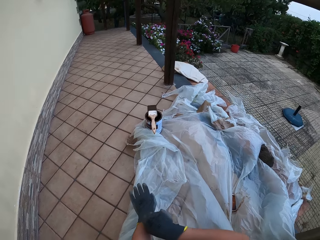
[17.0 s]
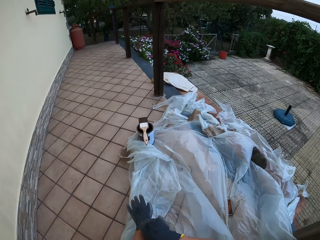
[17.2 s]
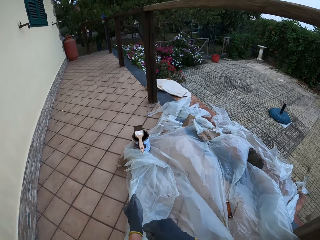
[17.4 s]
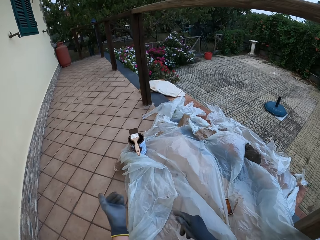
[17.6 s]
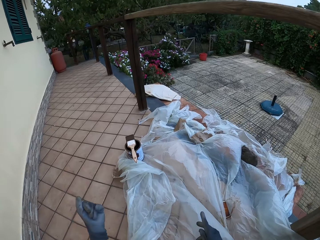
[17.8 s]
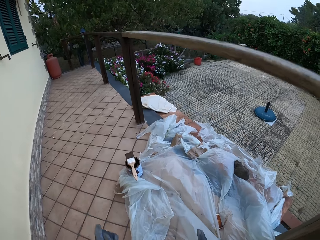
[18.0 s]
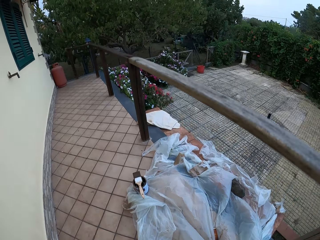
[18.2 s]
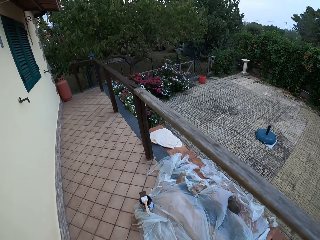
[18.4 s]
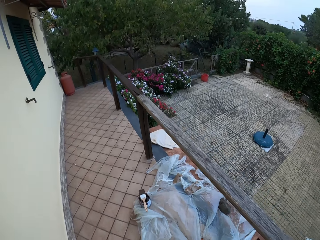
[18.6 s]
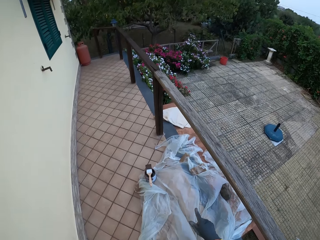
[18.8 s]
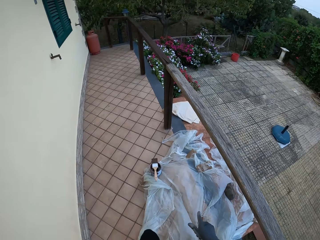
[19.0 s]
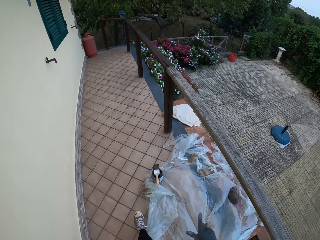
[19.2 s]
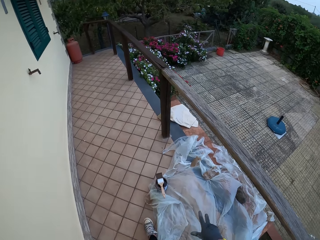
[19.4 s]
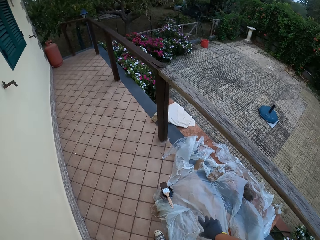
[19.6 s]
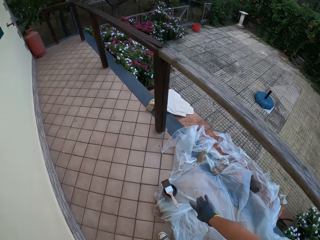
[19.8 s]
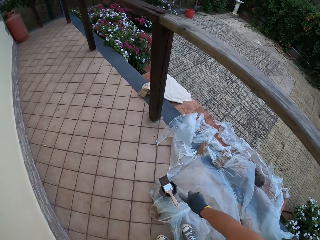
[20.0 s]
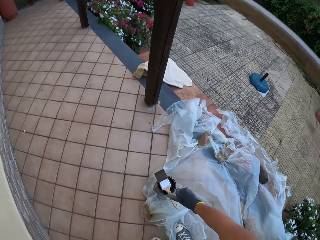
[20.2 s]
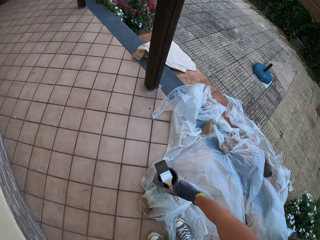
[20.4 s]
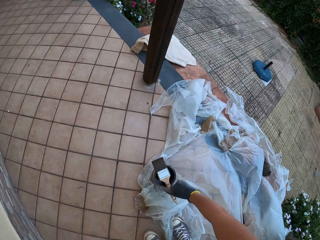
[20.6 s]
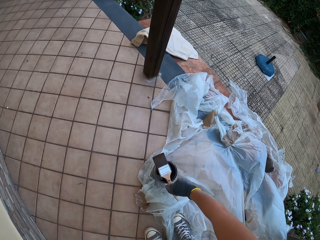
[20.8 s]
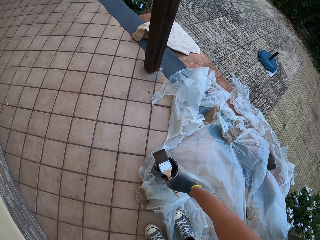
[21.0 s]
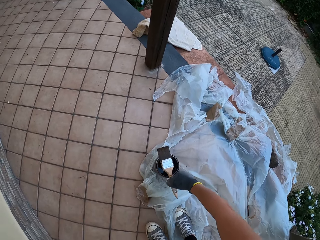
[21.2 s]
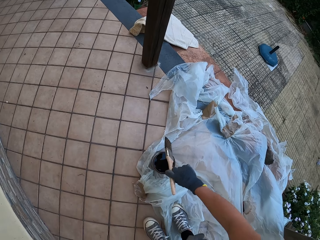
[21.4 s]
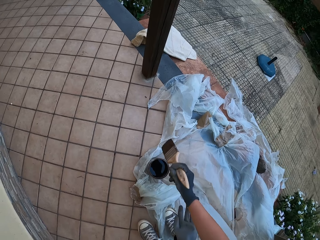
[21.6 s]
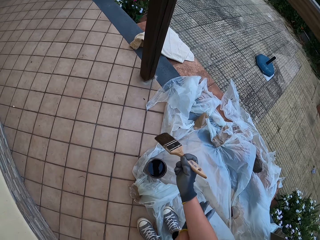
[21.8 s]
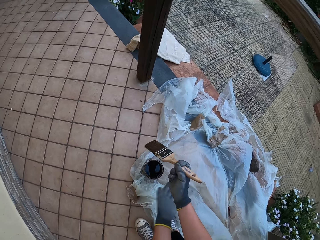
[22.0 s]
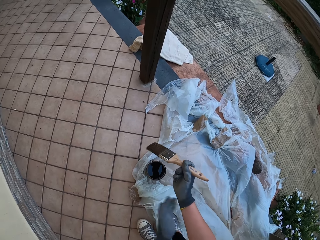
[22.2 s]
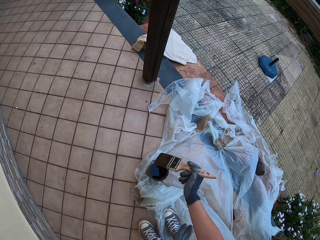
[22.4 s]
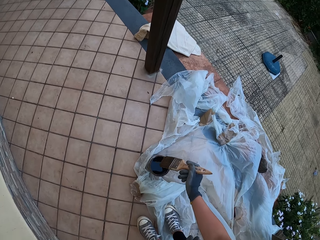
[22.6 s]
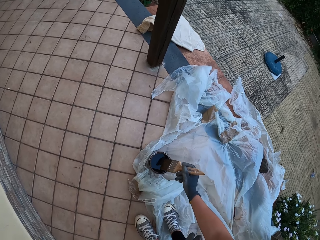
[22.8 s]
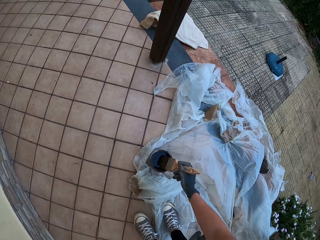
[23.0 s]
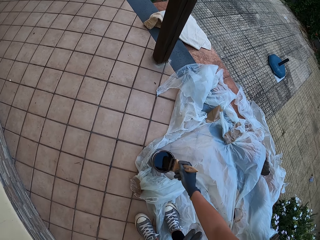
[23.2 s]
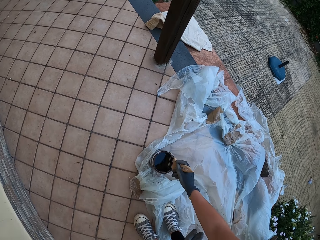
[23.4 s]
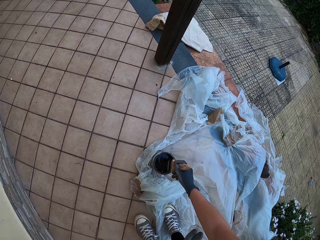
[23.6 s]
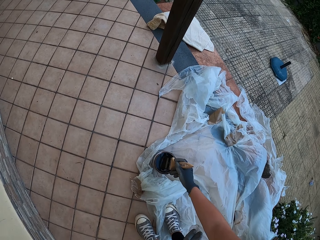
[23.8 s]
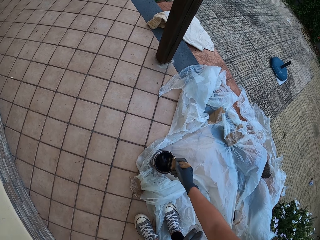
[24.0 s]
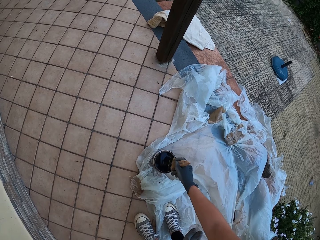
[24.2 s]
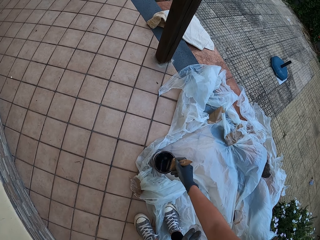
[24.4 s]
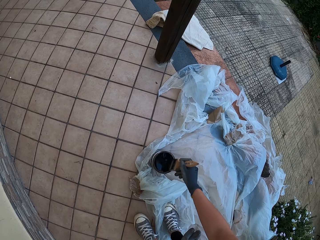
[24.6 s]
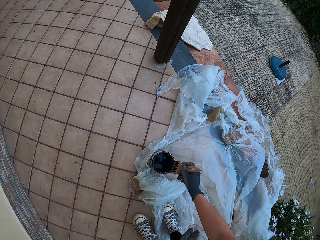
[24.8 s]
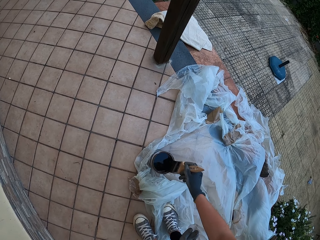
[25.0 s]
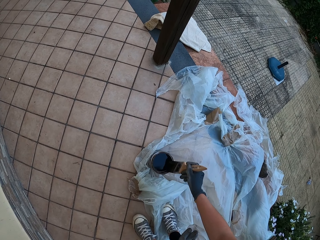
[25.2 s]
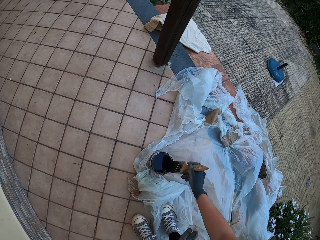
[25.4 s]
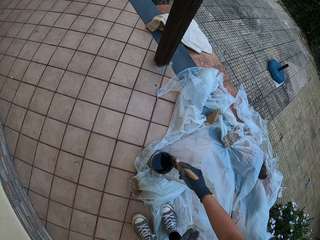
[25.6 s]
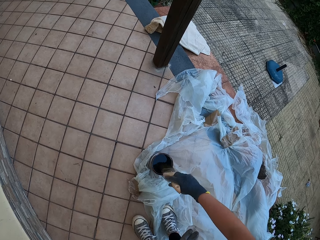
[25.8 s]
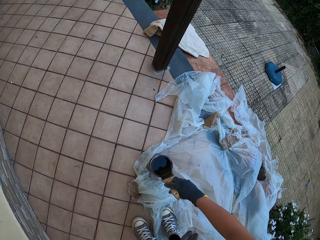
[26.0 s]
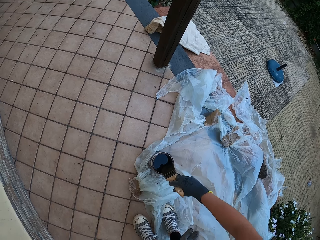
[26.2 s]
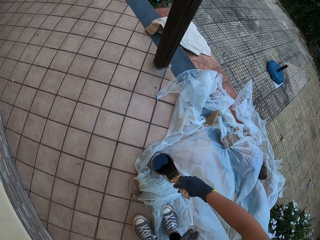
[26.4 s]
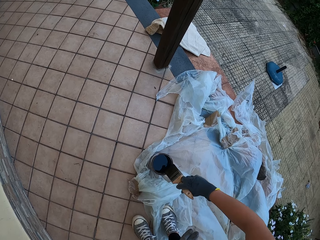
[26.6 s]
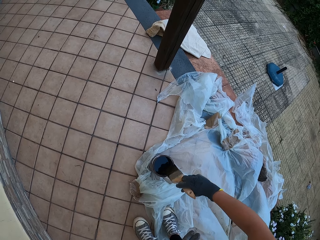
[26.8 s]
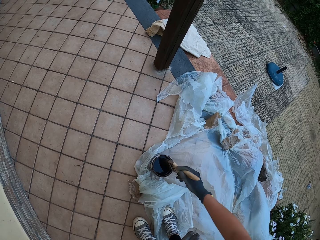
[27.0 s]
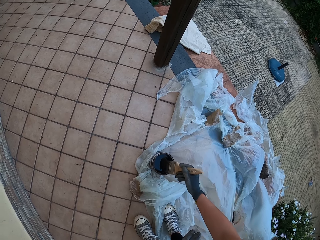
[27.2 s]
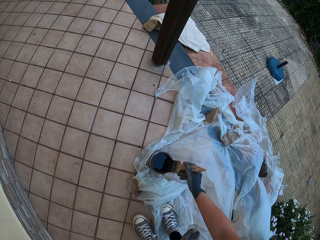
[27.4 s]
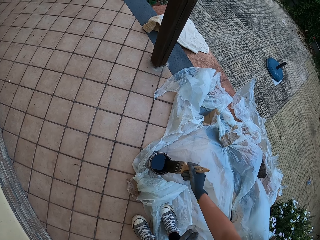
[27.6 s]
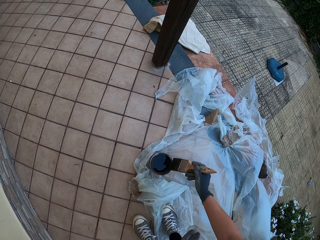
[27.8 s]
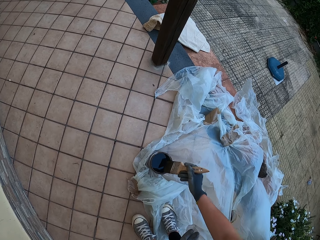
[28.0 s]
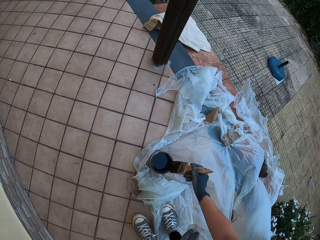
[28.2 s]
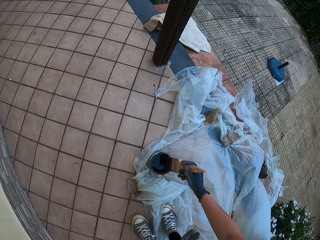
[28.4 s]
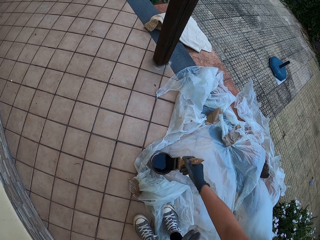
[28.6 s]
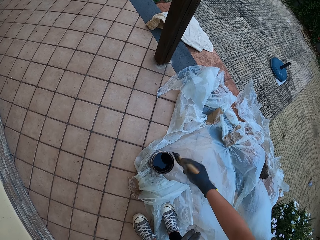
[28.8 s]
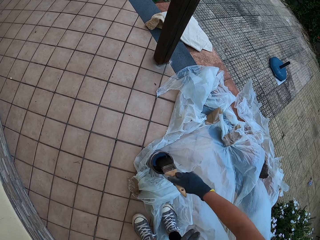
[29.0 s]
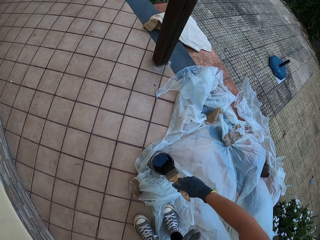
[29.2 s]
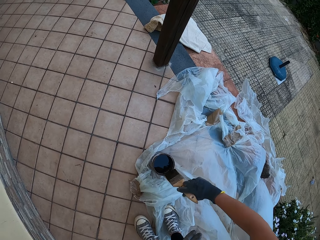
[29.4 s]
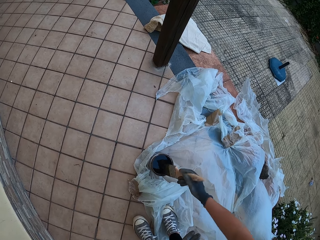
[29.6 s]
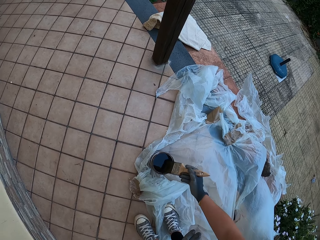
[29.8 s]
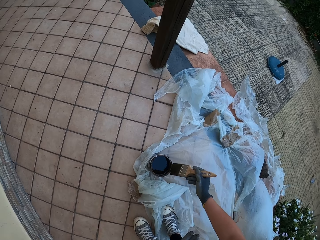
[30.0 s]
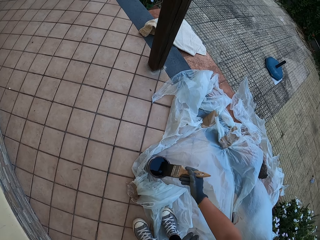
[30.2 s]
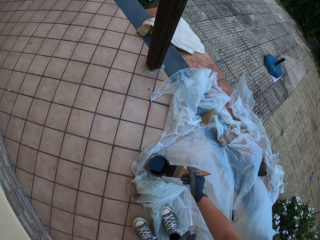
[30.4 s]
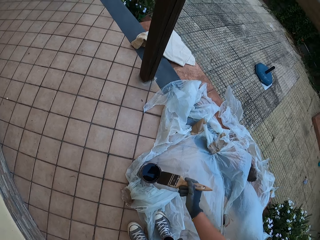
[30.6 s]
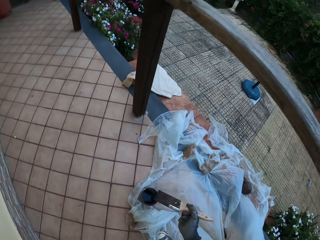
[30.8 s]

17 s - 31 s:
The camera wearer stands up. He walks towards a bucket of paint on the floor. He picks up a paintbrush from the top of the bucket of paint on the floor with his gloved right hand. He wipes his right hand with his left hand. He scratches his right arm with his gloved left hand. He stirs the wood paint with the paintbrush. He dips the paintbrush in his gloved right hand into the paint bucket on the floor. He drains the paint on the paintbrush in his gloved right hand at the edge of the paint bucket on the floor.

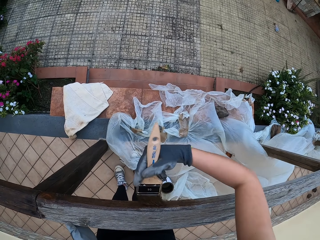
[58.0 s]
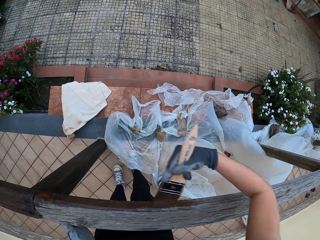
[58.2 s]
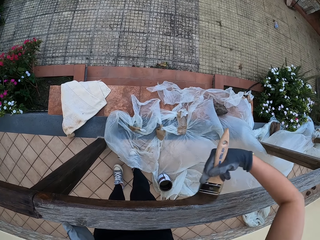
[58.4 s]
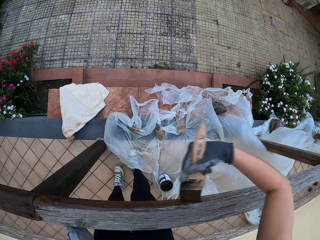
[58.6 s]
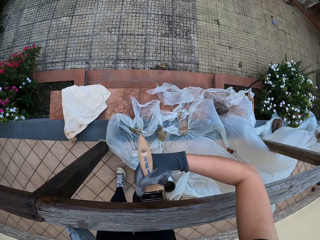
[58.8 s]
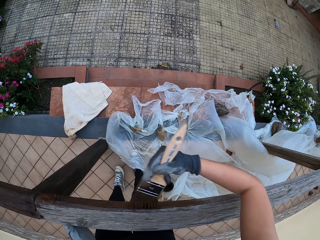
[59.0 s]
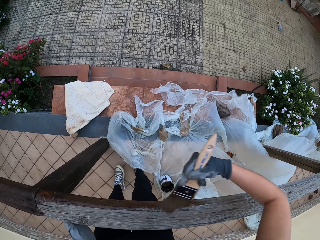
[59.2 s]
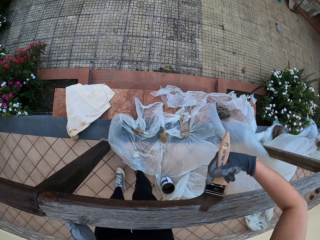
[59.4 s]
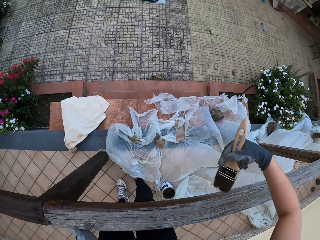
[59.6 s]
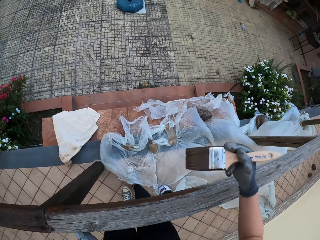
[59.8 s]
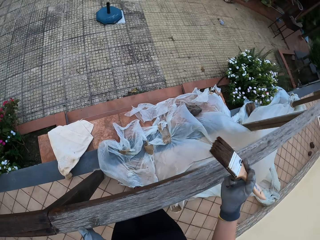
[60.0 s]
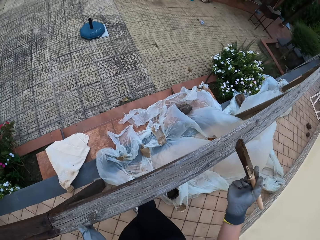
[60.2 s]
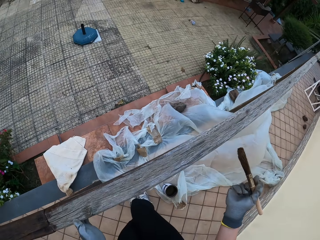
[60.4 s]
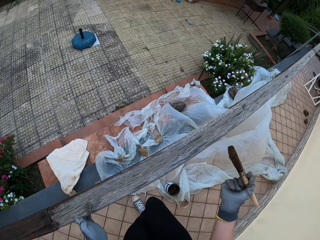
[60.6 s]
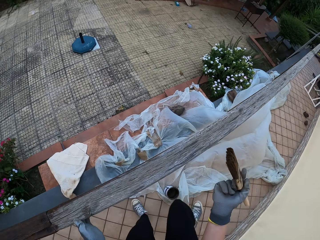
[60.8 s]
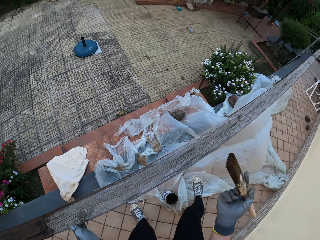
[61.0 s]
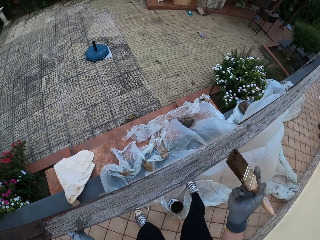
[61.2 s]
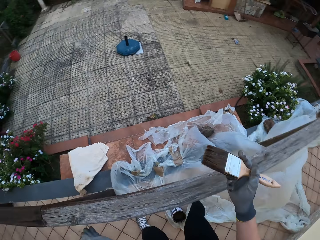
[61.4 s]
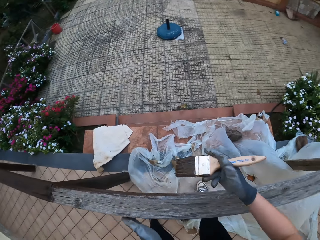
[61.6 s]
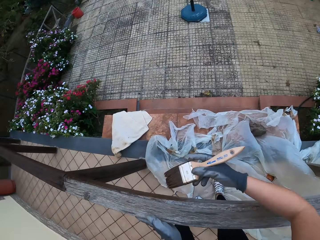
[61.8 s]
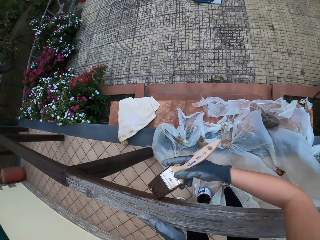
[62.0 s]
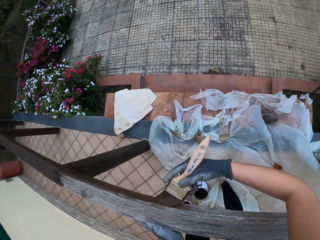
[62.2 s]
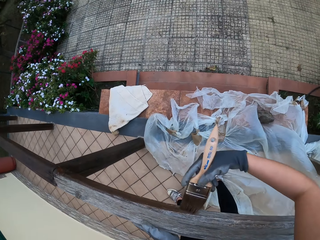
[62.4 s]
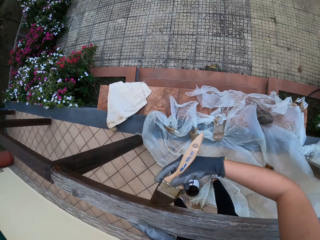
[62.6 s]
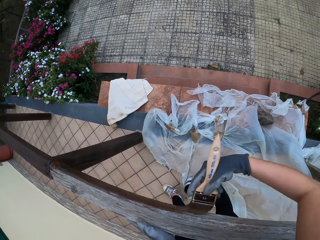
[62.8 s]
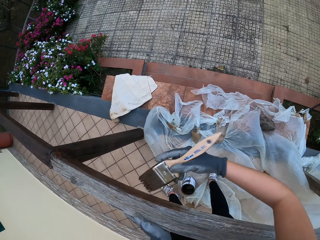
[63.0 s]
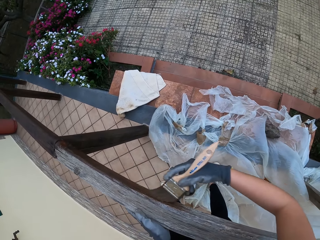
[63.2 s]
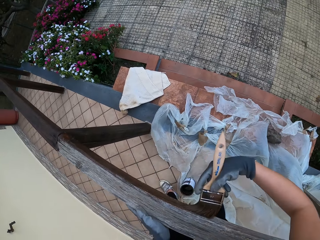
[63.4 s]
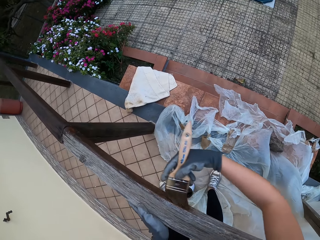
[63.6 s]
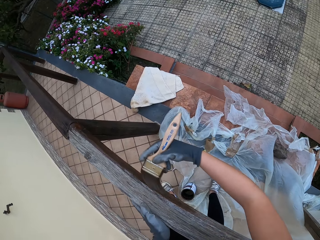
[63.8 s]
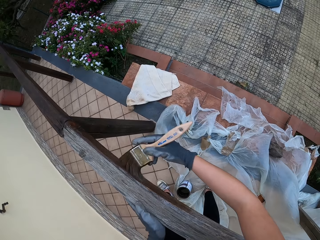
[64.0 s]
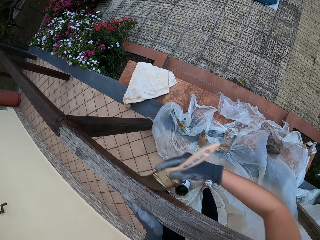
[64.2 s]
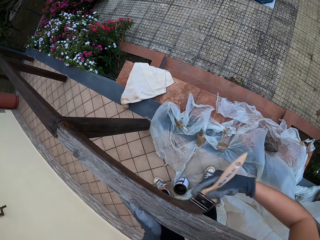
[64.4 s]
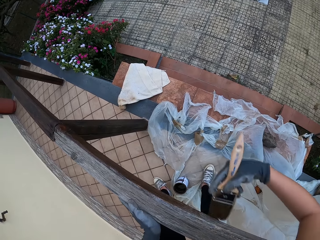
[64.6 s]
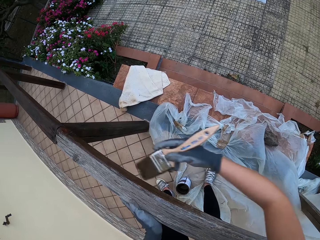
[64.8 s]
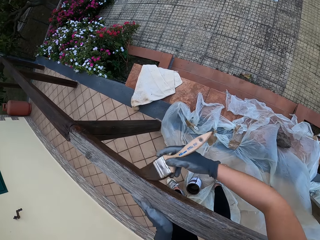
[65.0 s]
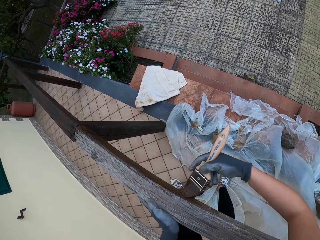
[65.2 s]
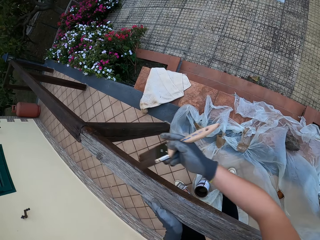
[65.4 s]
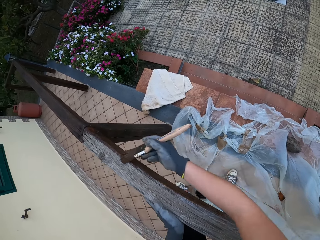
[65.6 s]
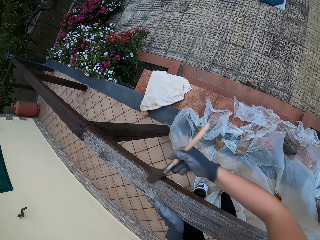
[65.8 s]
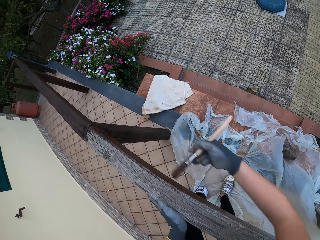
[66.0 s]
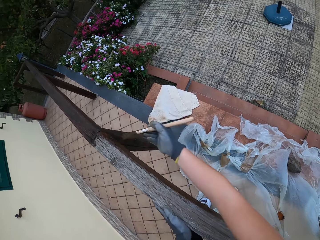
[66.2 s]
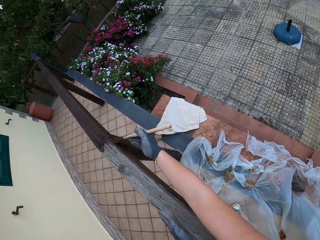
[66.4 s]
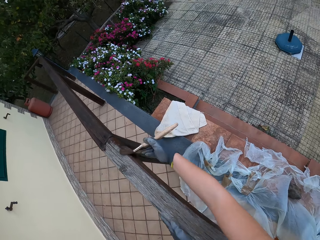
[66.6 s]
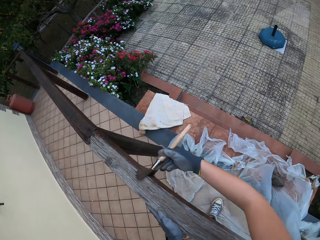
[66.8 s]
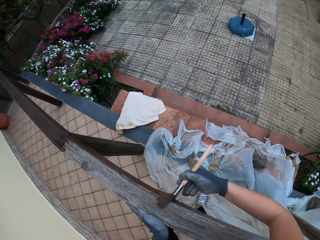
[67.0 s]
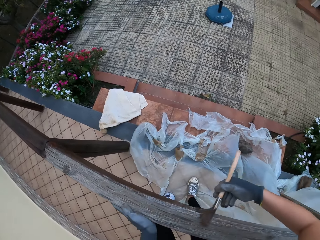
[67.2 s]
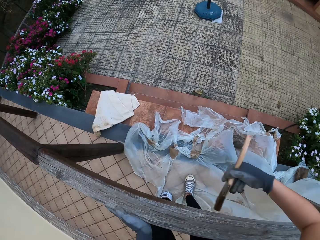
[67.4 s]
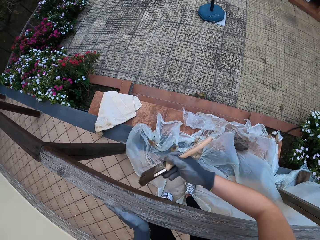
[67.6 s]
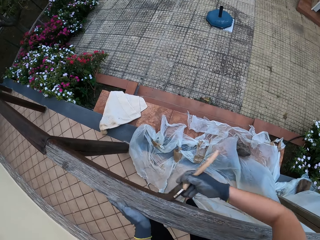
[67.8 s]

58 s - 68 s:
The camera wearer removes the paintbrush from the wooden rail fence. They step forward on the ground. They paint the wooden rail fence with the paintbrush.
